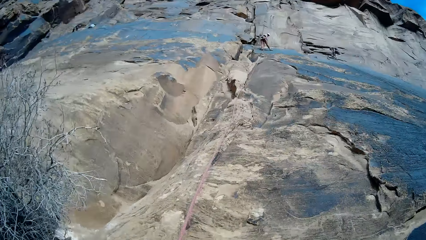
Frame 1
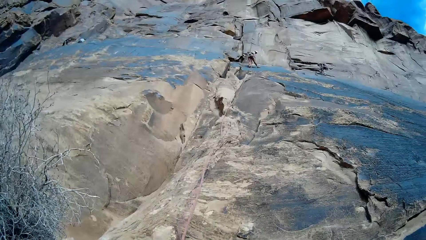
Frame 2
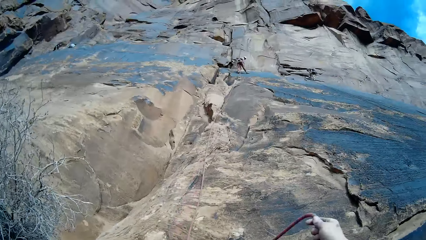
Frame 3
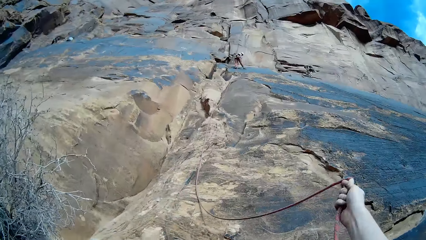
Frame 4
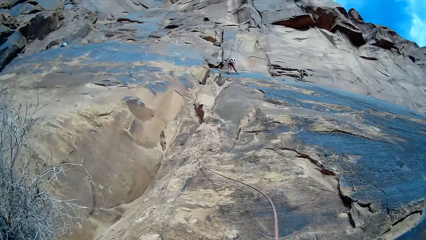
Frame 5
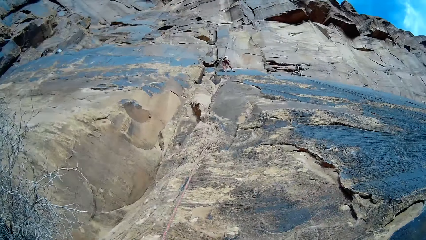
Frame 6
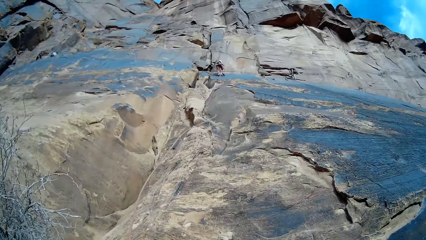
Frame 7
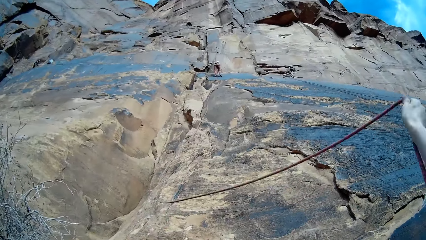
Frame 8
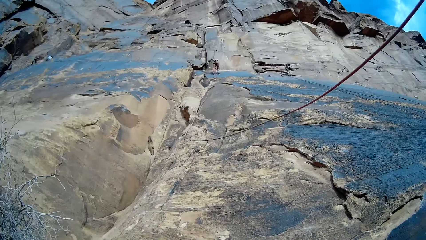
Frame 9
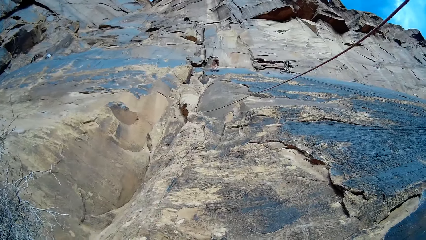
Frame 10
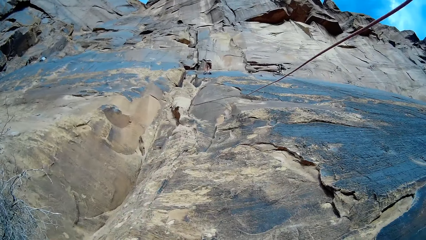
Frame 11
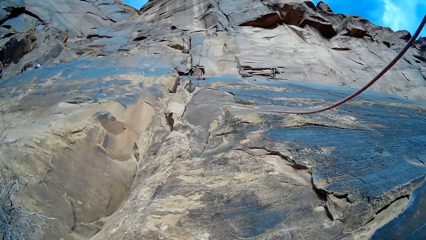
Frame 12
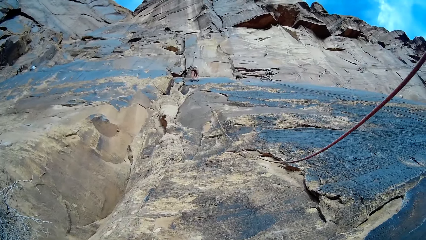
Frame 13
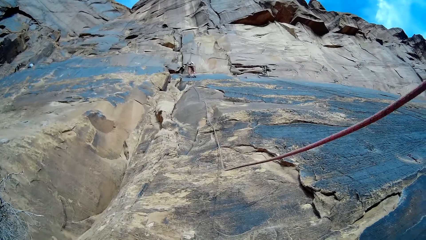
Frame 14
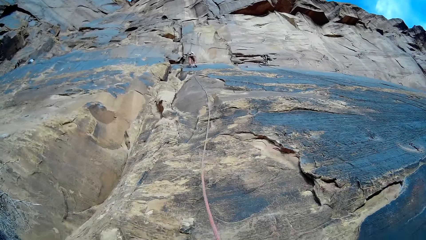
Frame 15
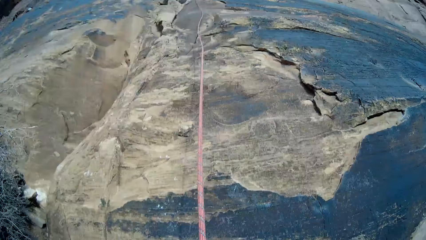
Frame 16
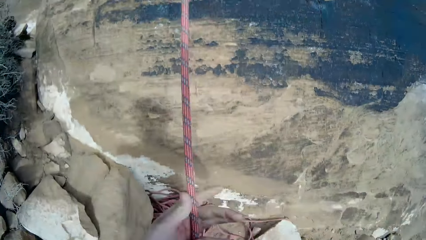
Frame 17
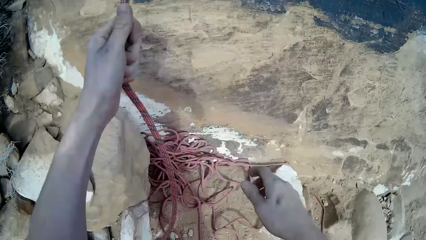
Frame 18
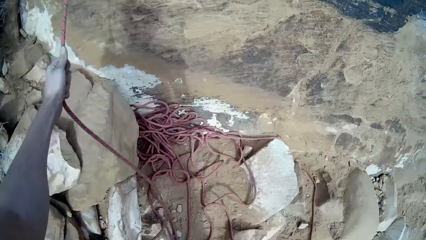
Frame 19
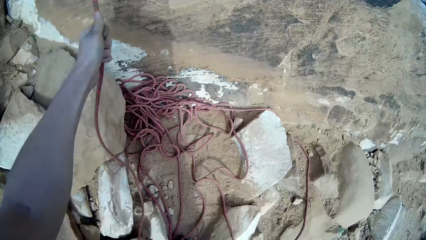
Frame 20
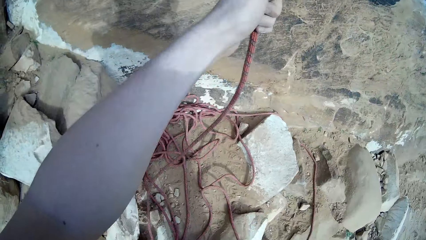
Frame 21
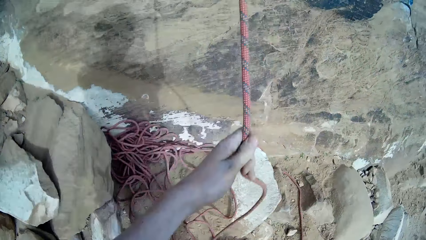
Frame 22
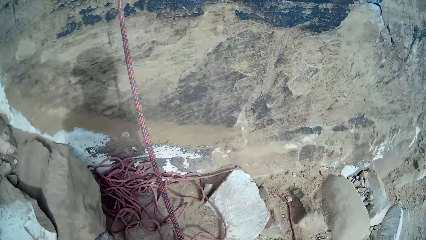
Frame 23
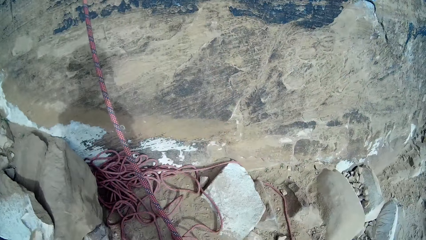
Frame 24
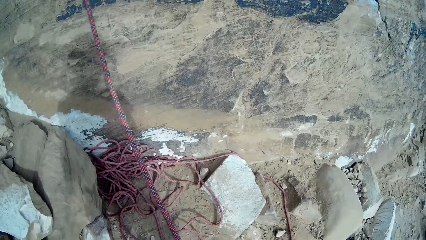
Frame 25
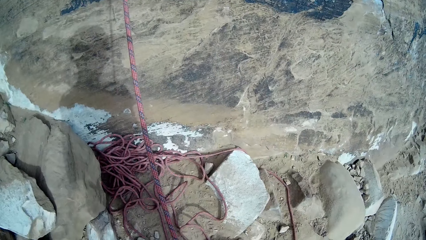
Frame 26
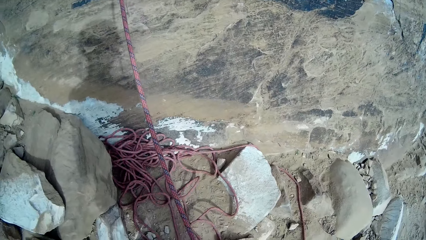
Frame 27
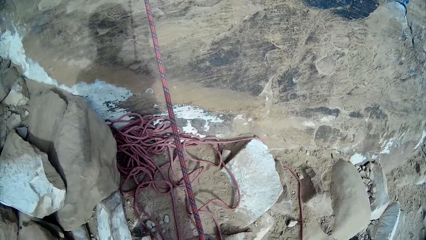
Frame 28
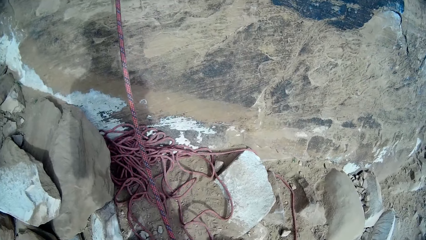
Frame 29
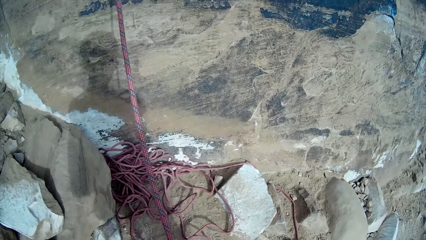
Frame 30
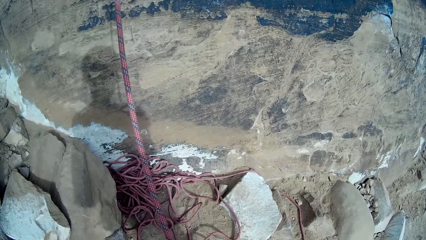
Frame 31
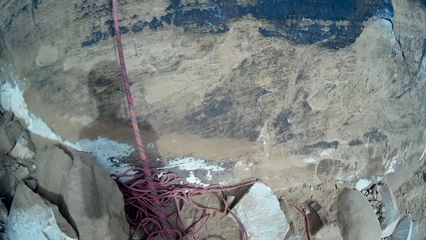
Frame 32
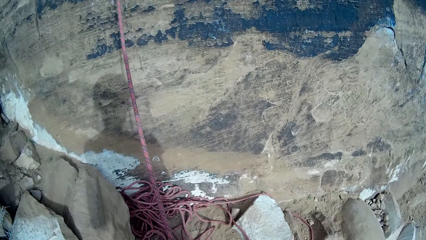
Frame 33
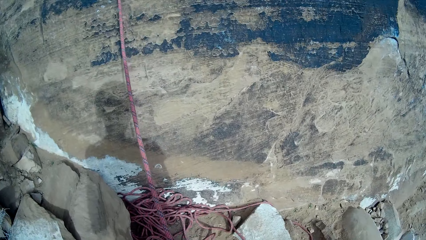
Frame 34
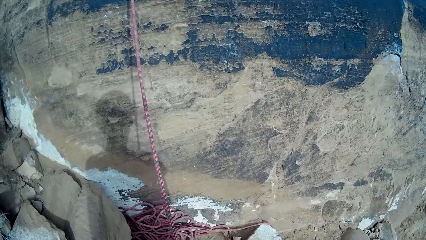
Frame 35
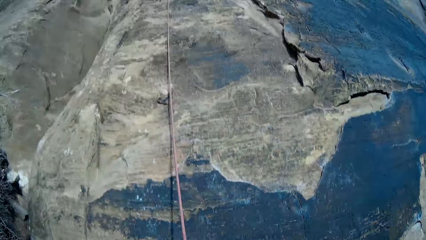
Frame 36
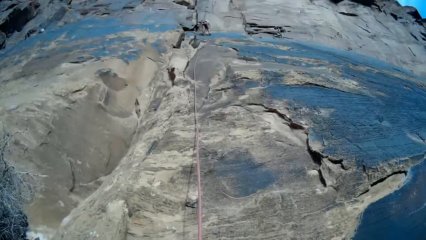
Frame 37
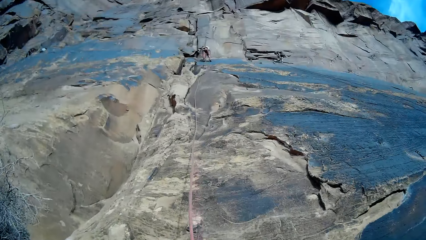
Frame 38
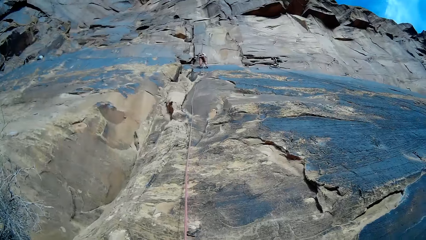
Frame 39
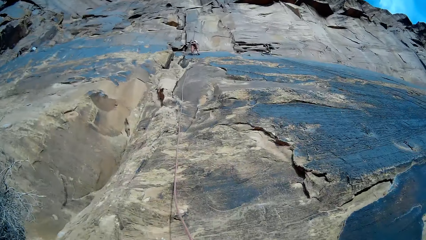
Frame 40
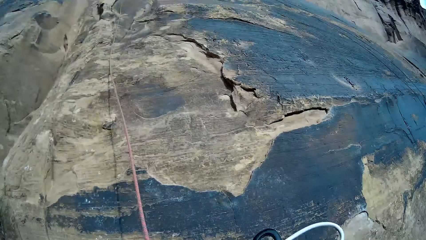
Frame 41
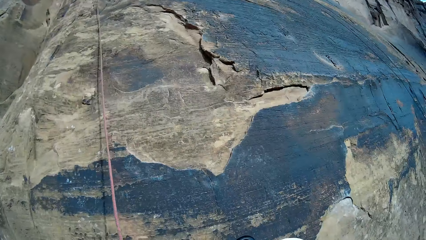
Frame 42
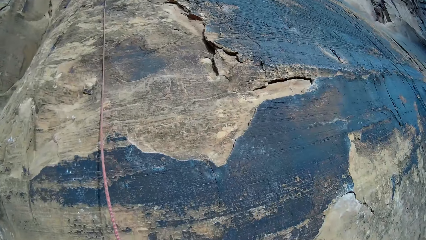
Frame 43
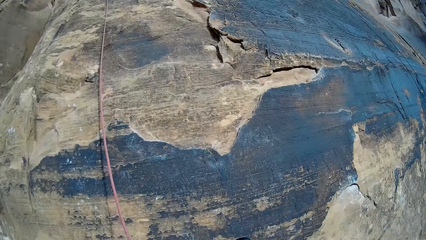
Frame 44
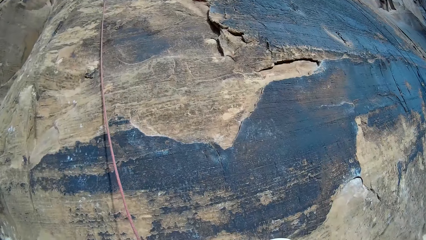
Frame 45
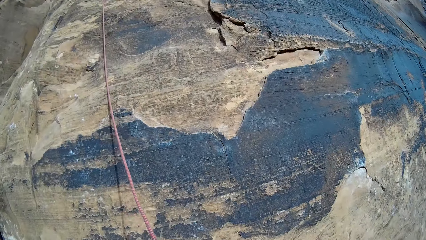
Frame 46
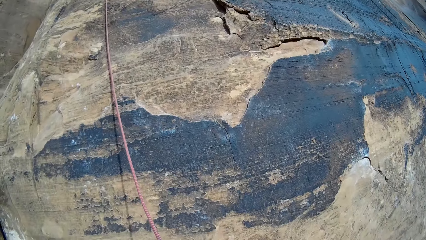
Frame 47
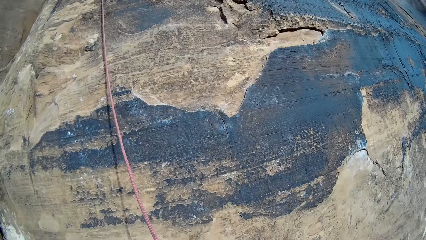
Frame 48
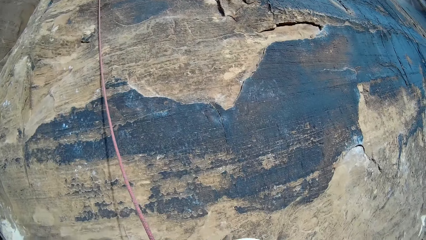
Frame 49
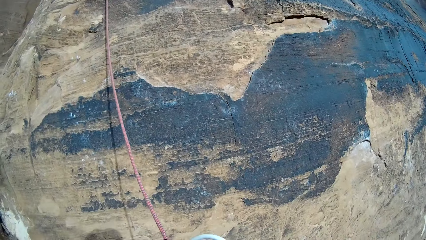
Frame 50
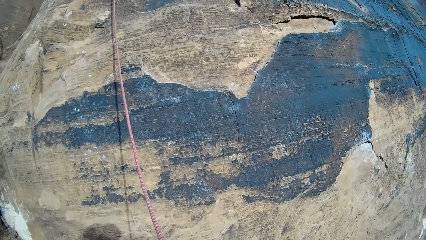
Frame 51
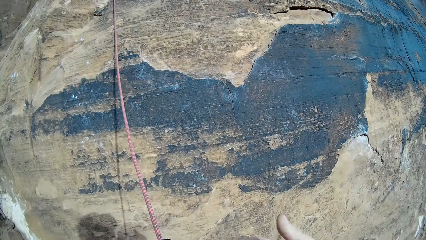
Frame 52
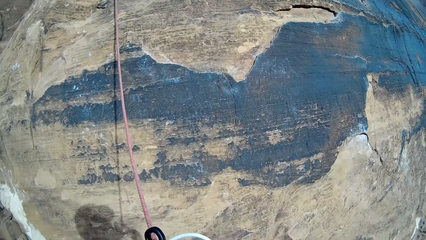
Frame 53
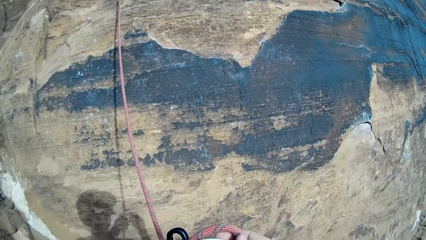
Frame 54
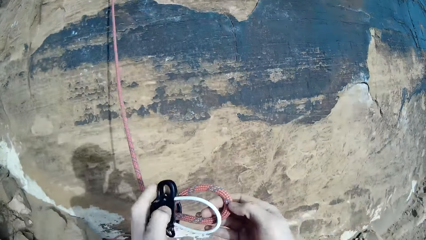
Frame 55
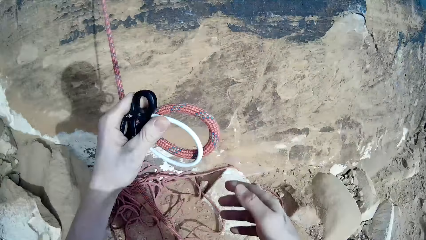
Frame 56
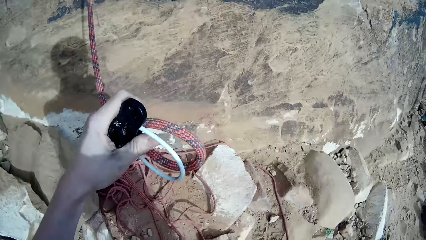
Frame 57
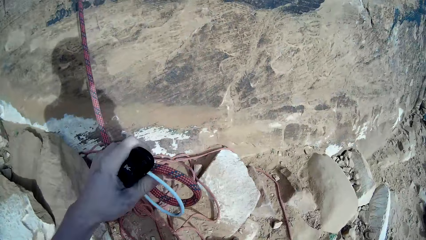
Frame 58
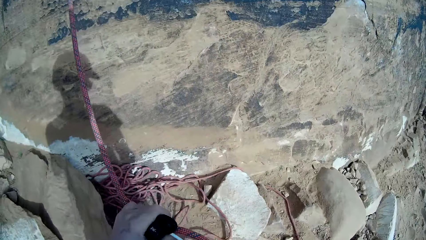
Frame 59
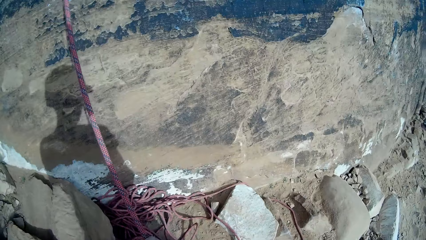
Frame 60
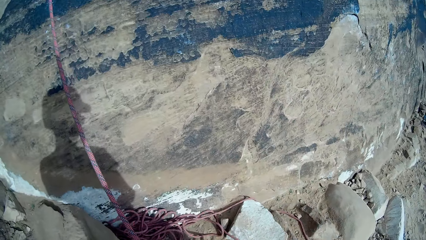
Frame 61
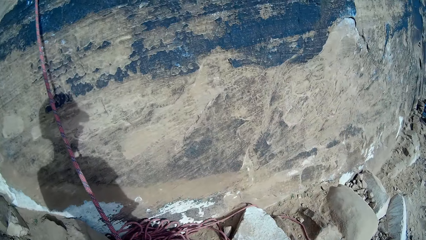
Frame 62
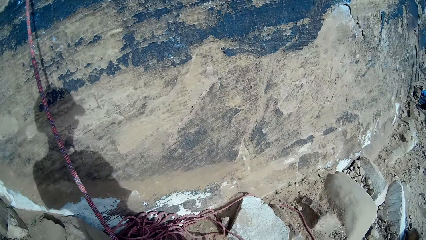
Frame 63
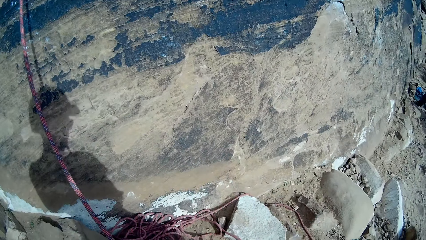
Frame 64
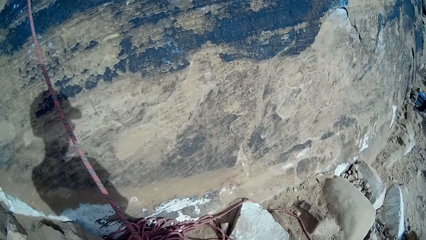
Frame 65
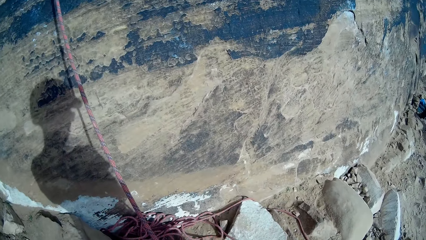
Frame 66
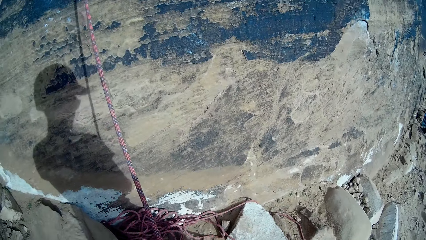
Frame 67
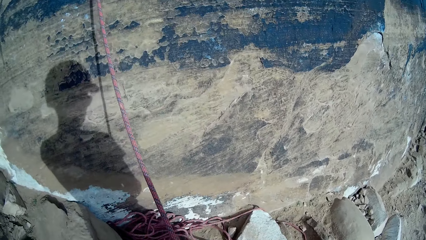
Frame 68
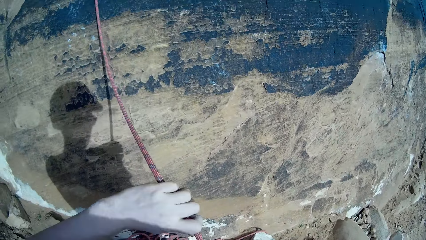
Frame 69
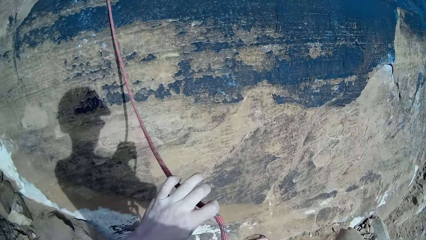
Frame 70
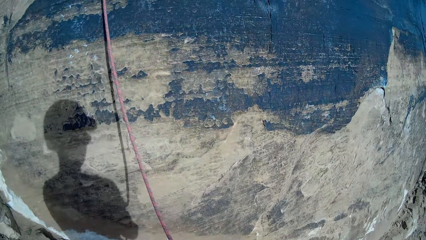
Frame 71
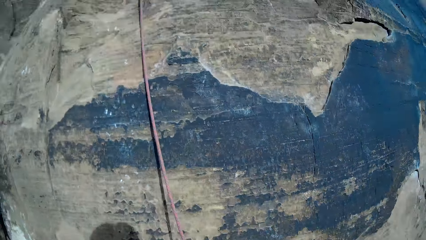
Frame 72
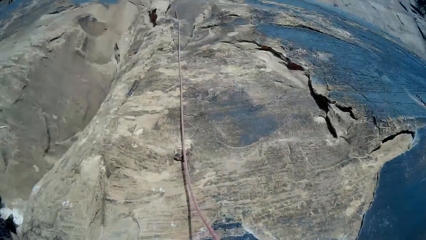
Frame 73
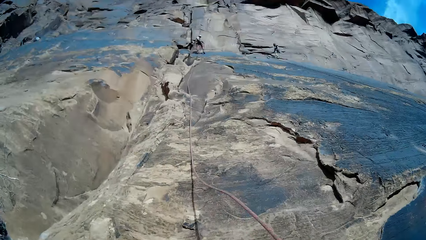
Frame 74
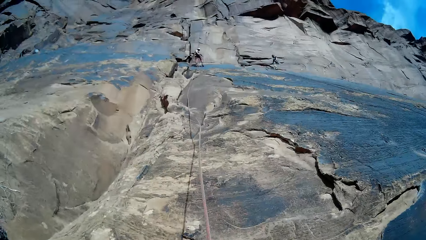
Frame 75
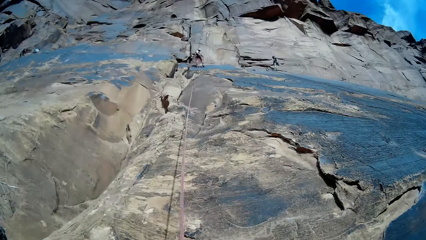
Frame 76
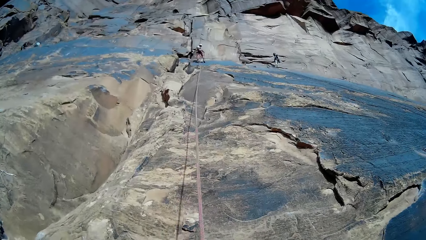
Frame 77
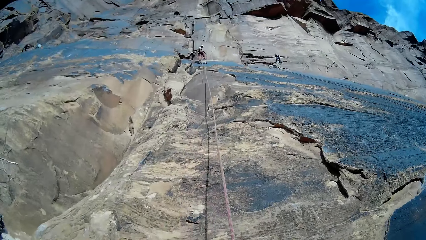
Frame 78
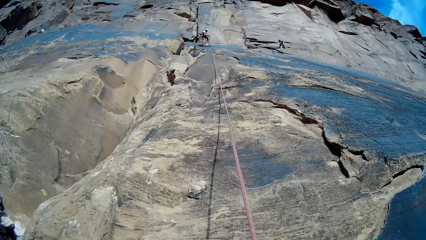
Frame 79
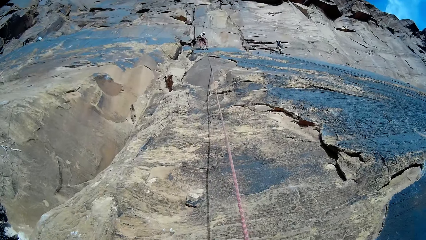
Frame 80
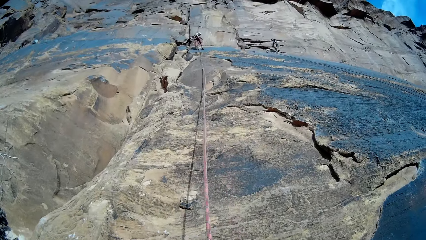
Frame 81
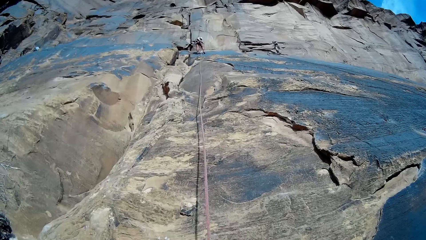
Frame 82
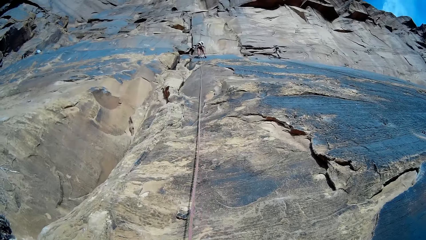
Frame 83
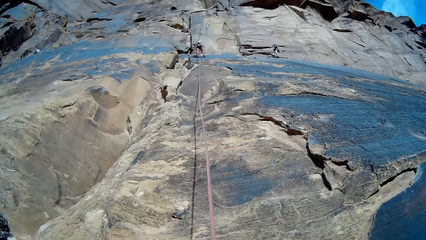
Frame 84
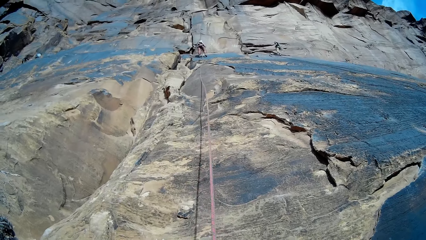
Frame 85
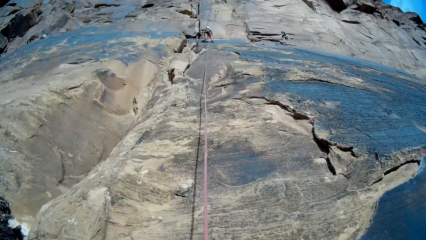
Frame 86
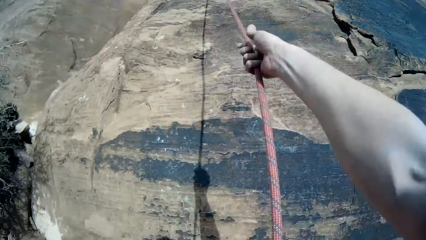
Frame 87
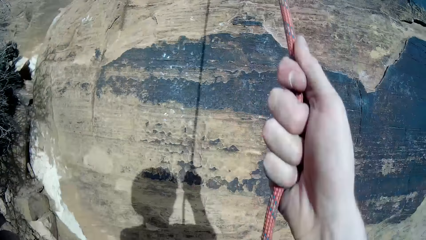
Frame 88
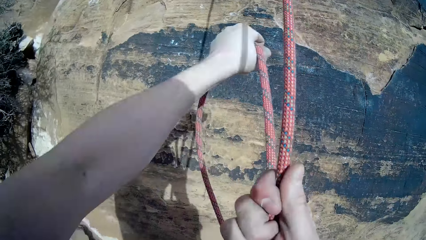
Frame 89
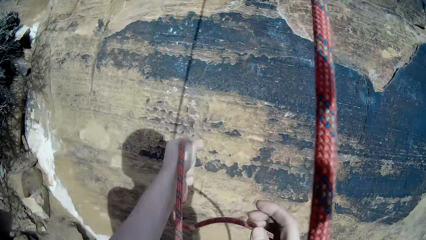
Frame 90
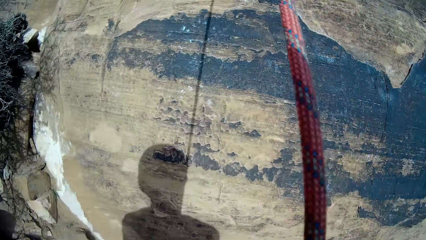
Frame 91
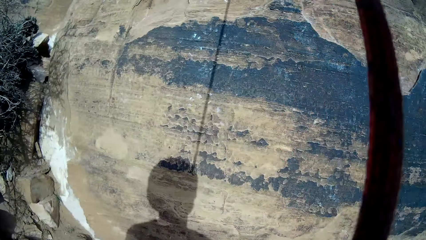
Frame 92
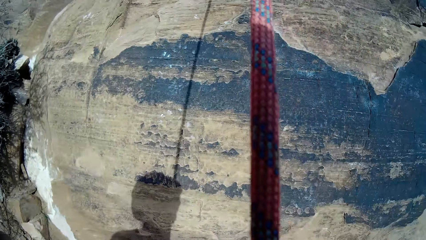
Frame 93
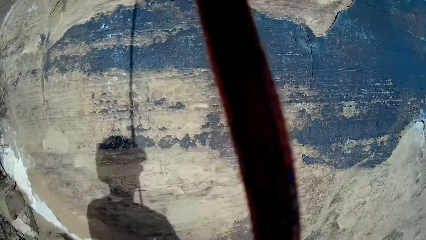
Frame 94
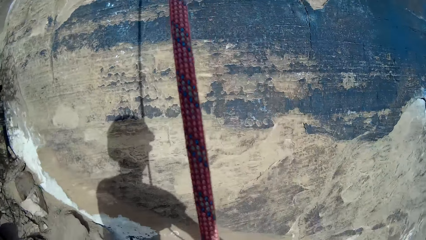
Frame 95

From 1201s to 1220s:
The camera wearer aligns the climbing rope. A person aligns the climbing rope. Another person aligns the climbing rope. The camera wearer aligns the climbing rope. They look at the first person. They align the climbing rope. They pull the rope on the mountain. They pull it again.
